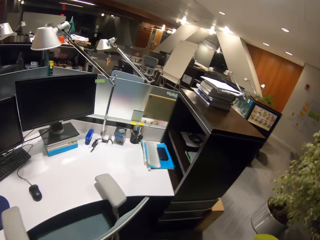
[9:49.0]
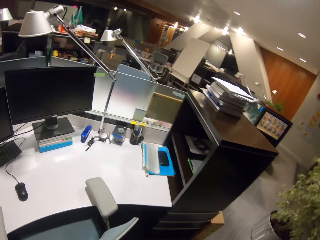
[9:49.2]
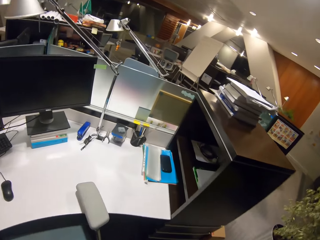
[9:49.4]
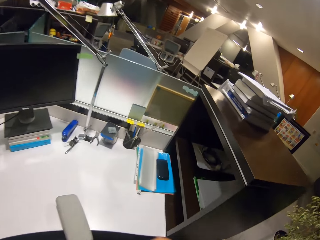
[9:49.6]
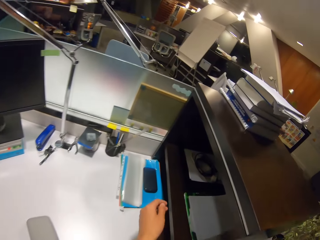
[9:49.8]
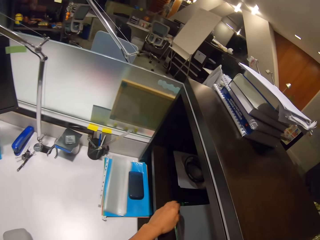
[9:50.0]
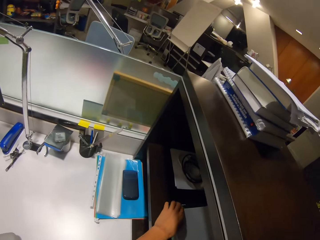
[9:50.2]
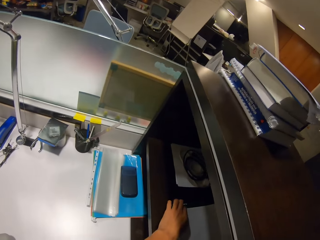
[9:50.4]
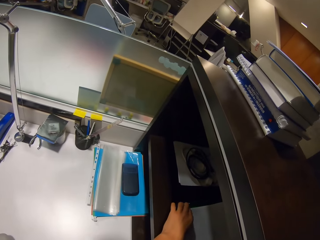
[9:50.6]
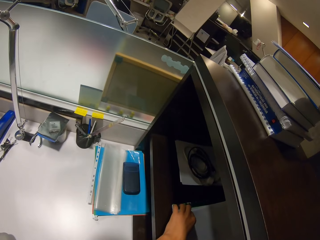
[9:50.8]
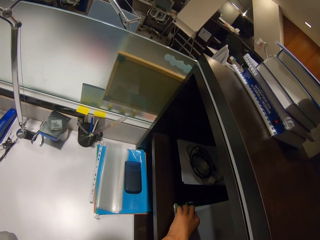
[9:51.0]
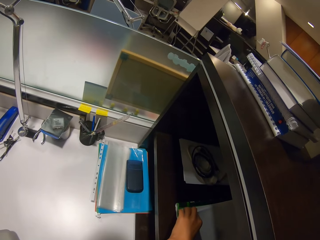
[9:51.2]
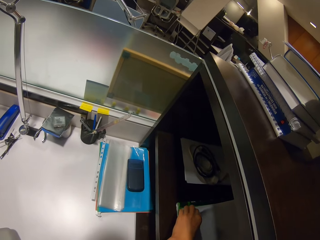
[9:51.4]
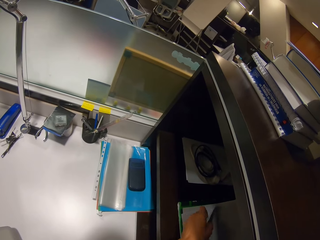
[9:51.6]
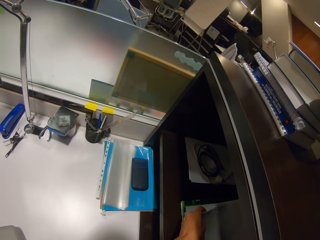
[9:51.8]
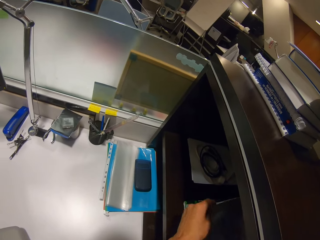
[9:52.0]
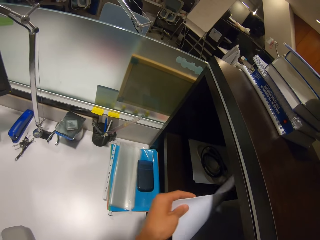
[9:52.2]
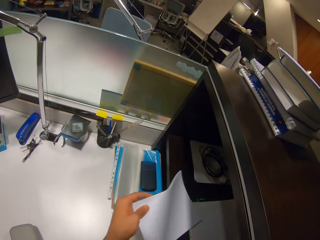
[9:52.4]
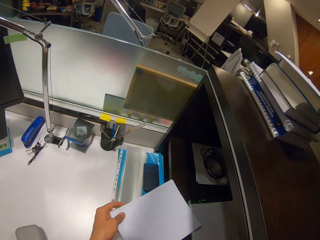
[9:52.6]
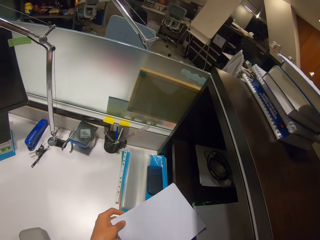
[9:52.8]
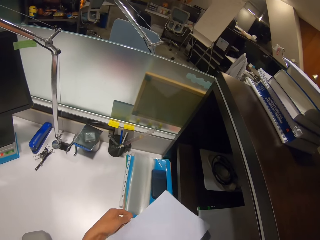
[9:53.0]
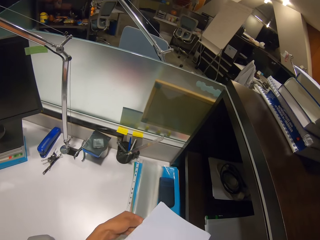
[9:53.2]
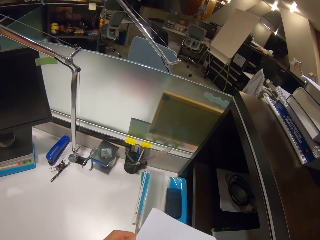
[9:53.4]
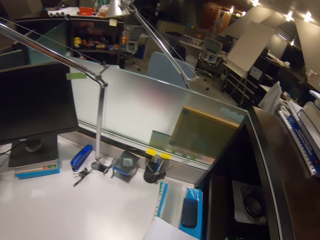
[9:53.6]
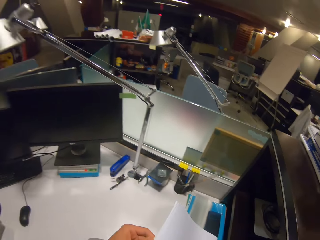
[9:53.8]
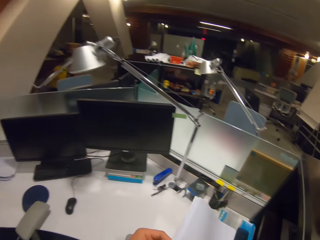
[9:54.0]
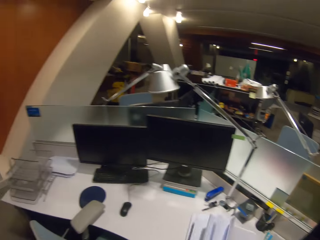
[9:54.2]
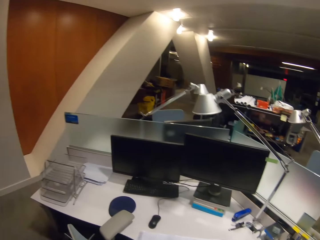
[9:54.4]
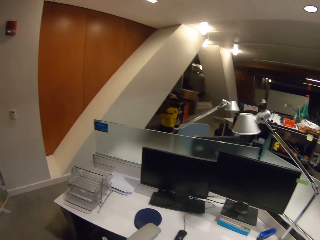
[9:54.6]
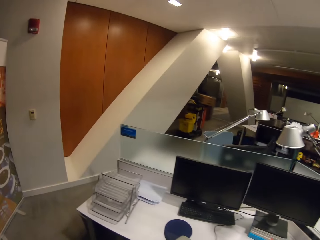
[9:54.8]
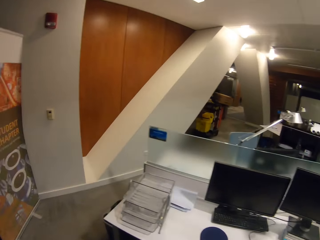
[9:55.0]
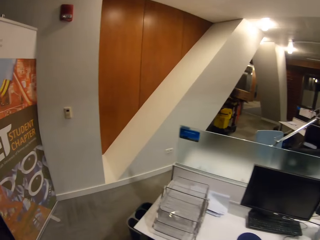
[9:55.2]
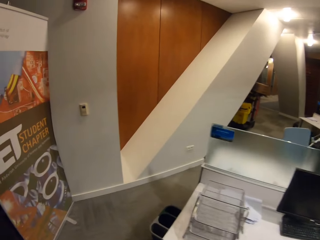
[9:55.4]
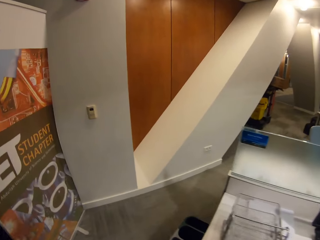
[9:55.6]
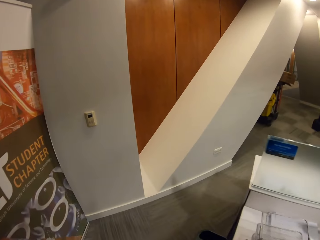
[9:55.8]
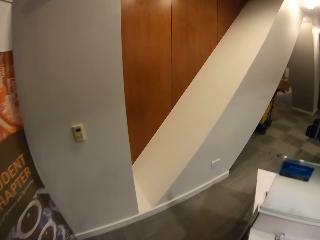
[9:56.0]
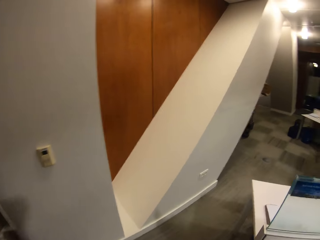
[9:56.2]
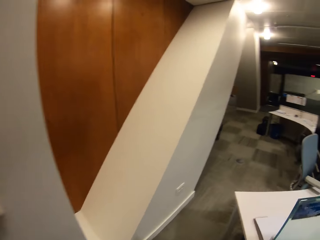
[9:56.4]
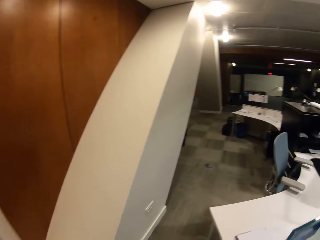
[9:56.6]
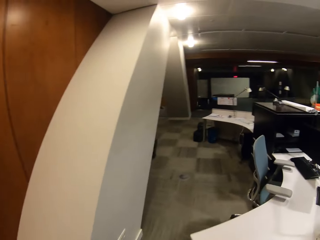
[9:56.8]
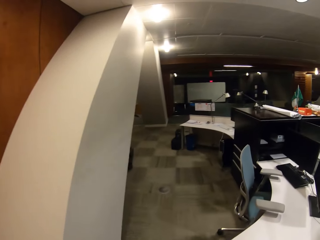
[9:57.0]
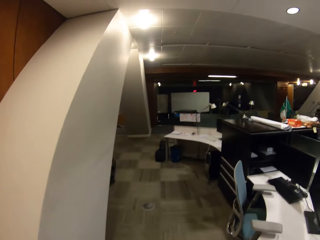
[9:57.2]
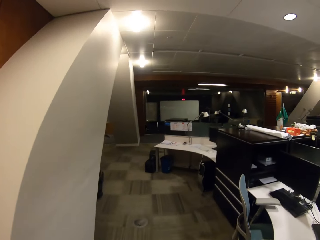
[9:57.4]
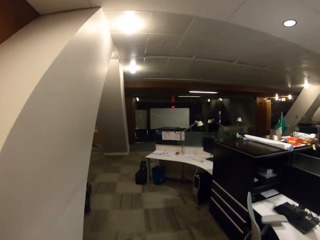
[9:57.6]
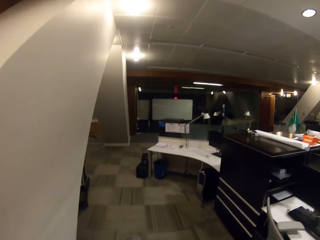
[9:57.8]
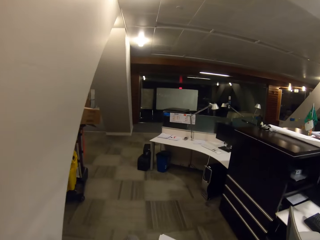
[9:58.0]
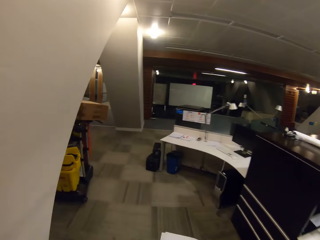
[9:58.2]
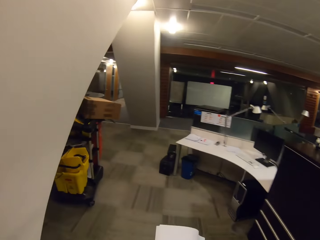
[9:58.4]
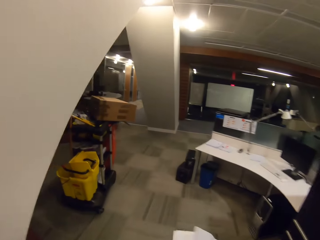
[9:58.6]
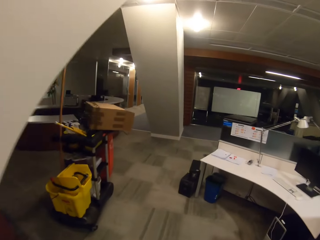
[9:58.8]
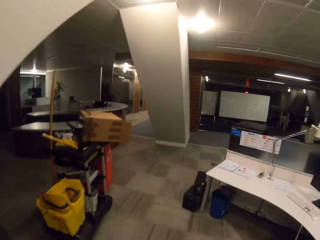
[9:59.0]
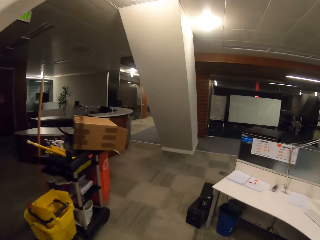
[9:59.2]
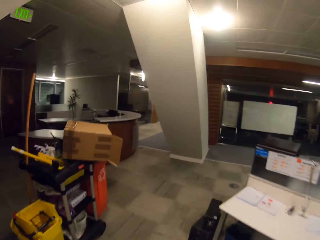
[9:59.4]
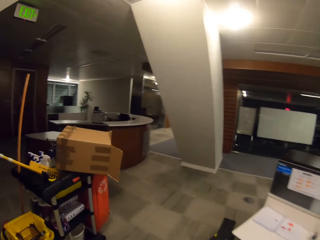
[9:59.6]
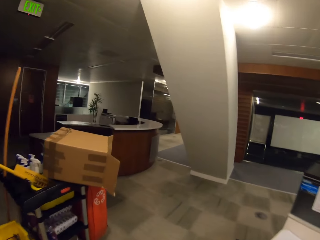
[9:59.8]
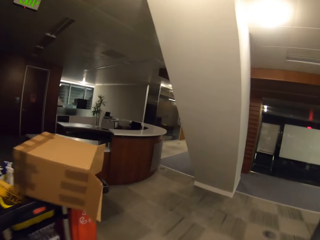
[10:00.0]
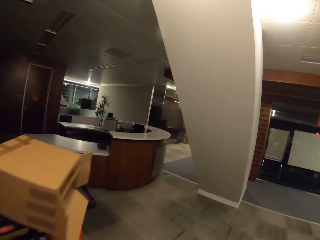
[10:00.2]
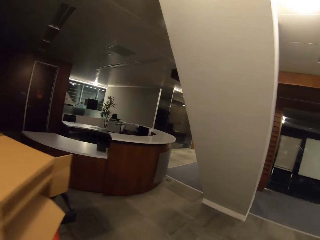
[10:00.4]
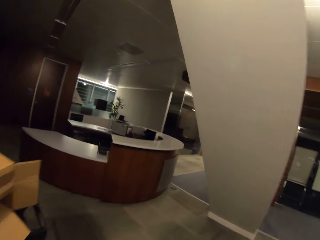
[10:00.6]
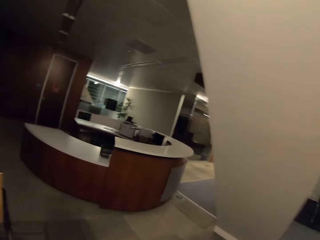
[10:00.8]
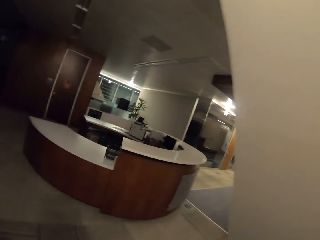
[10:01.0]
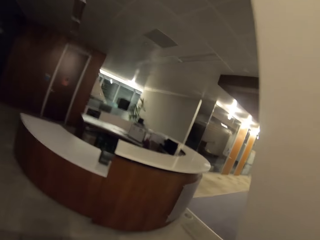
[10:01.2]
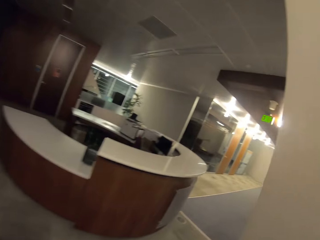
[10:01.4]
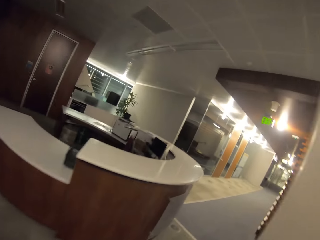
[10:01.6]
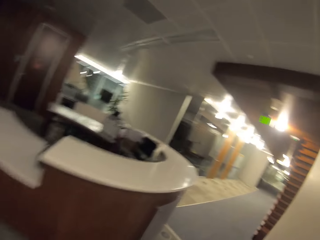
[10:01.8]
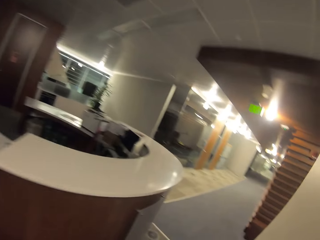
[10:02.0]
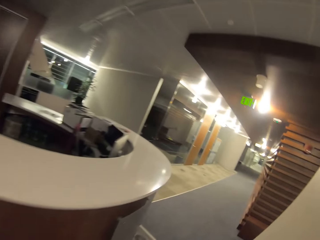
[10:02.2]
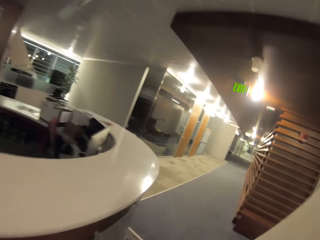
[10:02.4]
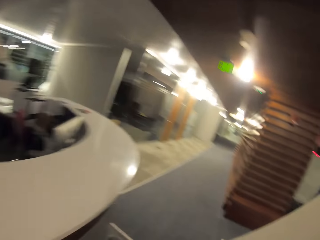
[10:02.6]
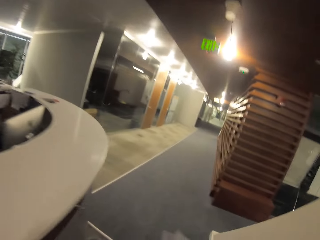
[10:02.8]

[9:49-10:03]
The camera wearer picks up a paper. They walk around.

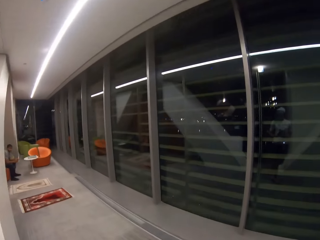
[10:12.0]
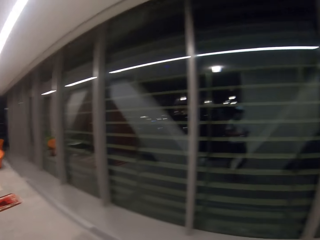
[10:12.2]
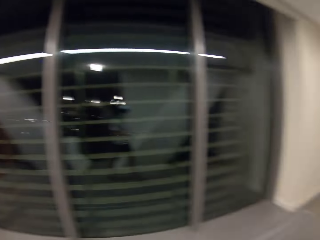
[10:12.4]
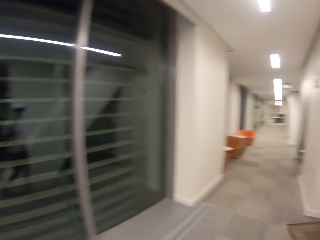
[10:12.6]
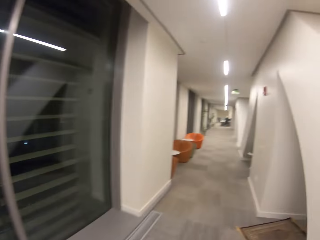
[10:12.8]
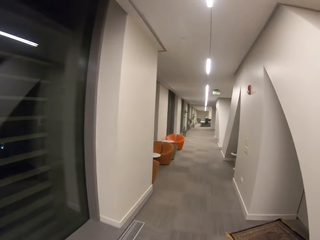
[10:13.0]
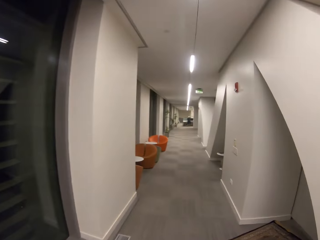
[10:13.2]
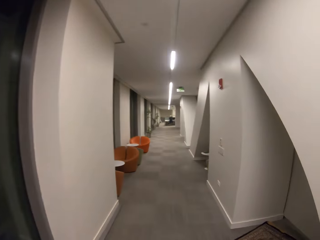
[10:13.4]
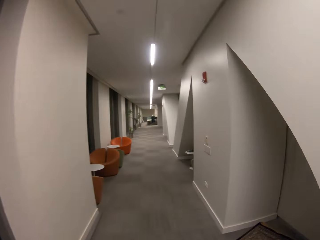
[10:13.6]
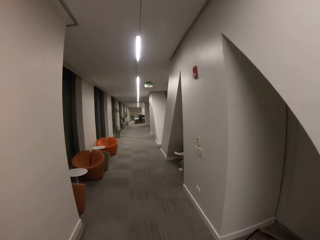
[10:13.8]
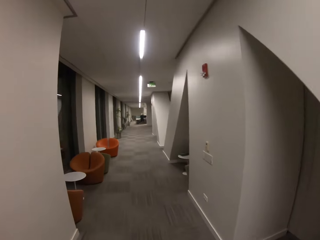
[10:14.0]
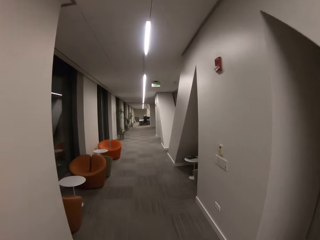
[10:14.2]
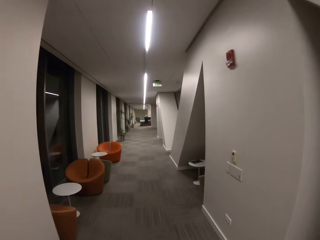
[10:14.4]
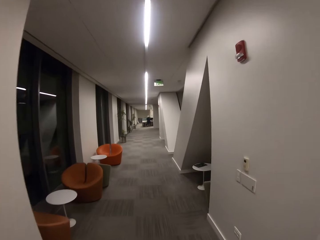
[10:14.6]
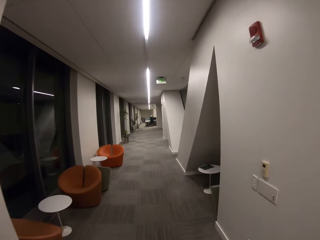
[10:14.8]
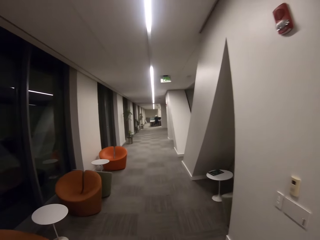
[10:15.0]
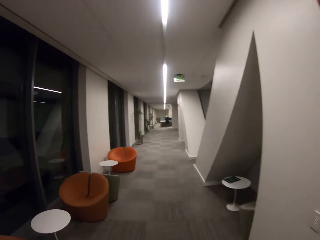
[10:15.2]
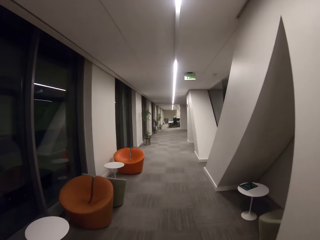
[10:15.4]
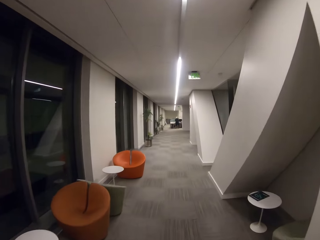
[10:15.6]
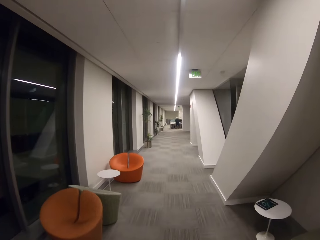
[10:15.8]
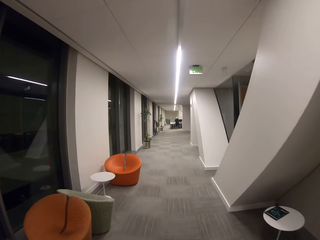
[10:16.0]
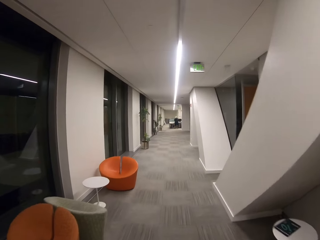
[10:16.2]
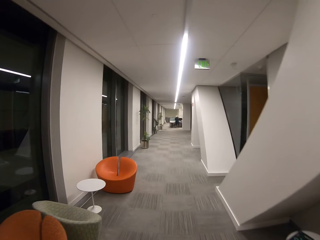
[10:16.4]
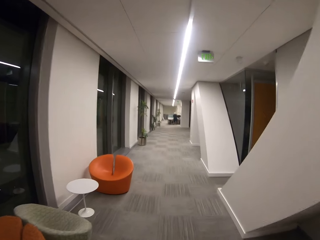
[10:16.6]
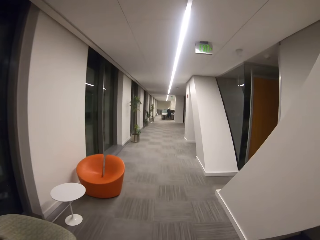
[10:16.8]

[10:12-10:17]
A person sits on the other side.

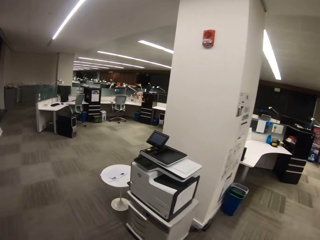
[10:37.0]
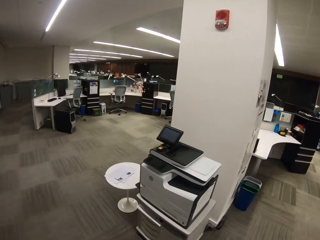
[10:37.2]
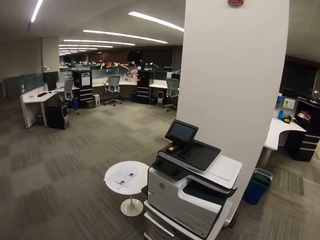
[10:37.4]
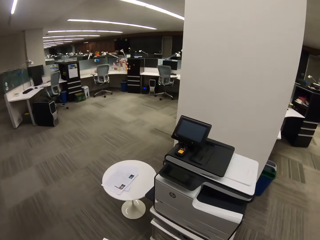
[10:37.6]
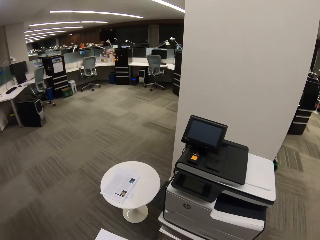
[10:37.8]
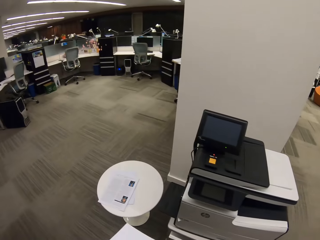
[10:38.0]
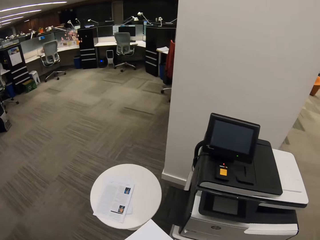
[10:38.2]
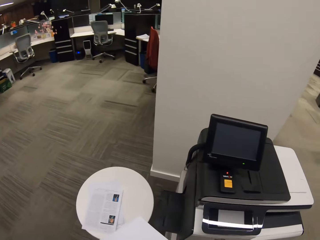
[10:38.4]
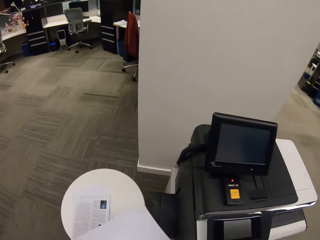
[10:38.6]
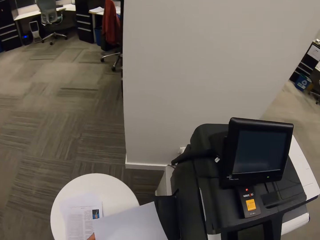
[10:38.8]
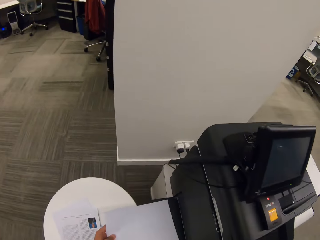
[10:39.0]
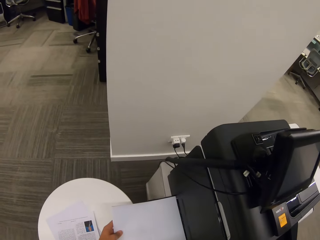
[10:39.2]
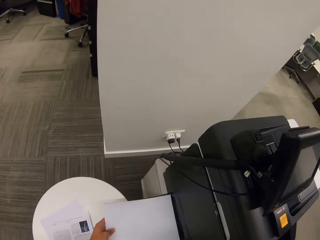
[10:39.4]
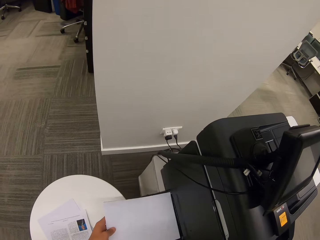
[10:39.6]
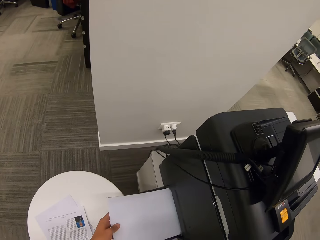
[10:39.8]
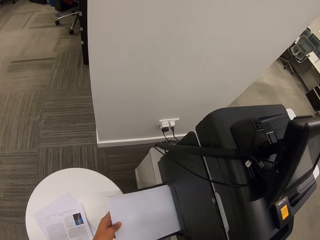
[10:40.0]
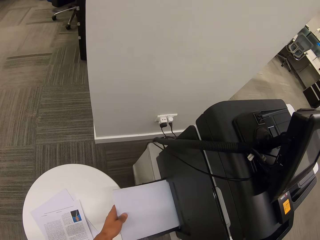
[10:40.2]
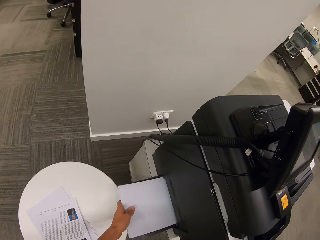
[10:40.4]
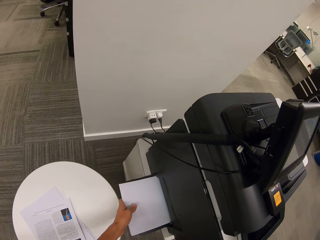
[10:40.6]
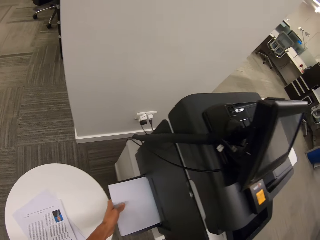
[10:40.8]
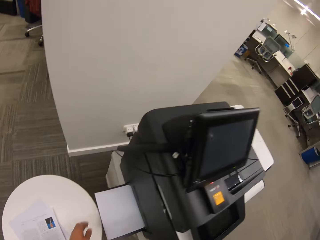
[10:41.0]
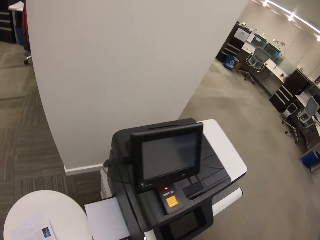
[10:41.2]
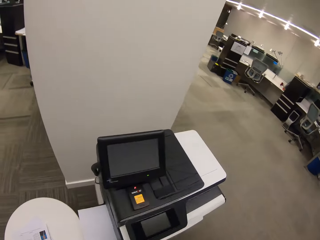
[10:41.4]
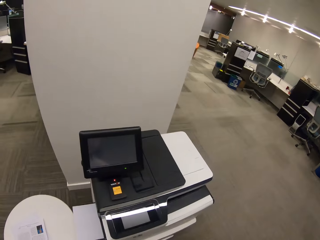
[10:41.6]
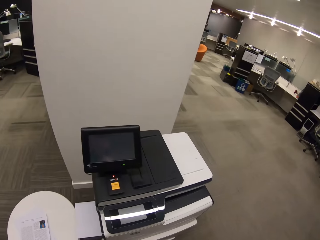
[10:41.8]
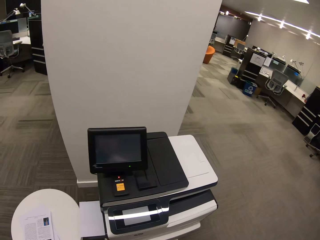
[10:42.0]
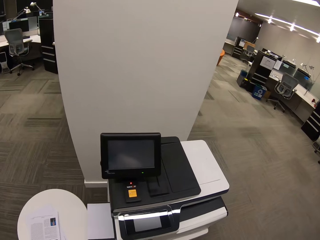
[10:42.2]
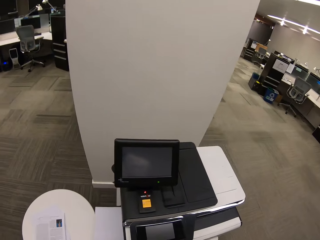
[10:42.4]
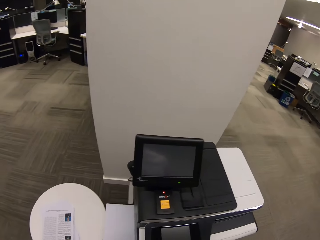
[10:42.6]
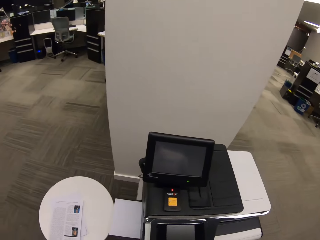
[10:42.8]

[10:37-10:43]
The camera wearer carries the papers in his hands. He puts the papers in the printer.
